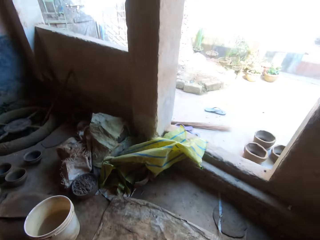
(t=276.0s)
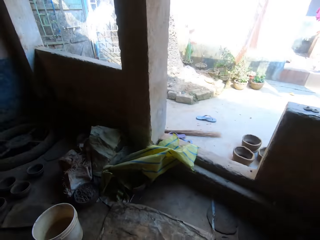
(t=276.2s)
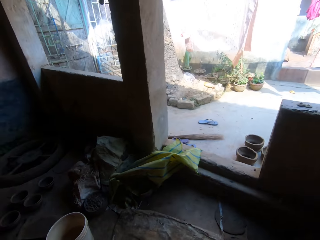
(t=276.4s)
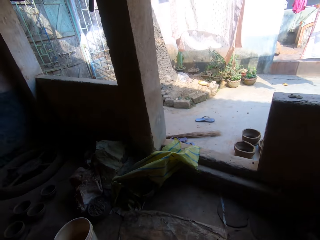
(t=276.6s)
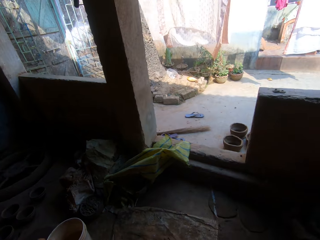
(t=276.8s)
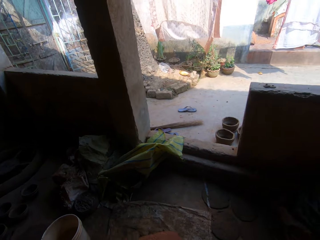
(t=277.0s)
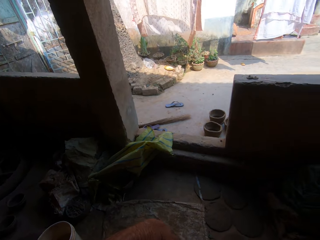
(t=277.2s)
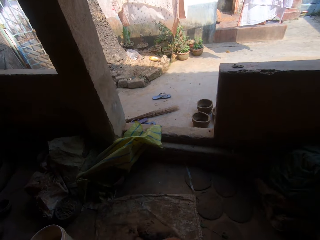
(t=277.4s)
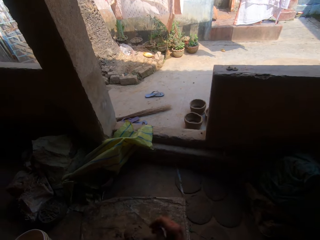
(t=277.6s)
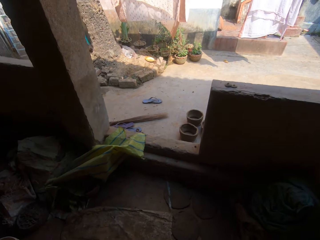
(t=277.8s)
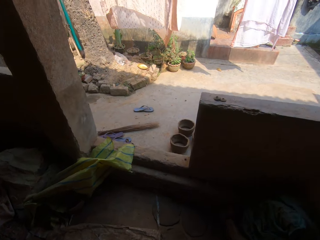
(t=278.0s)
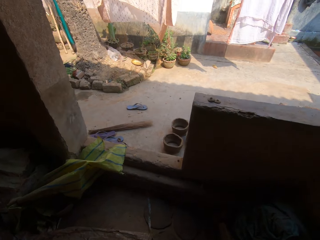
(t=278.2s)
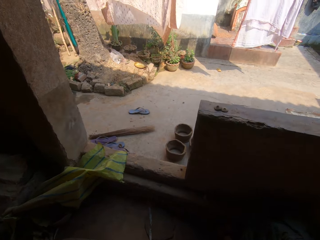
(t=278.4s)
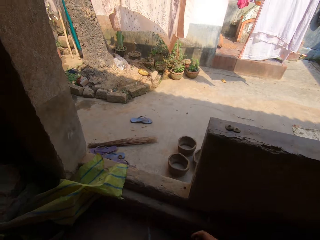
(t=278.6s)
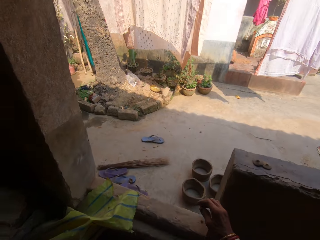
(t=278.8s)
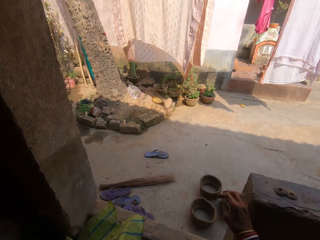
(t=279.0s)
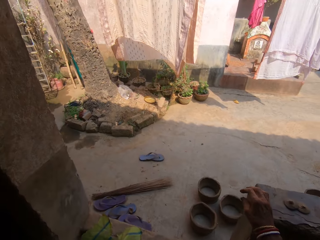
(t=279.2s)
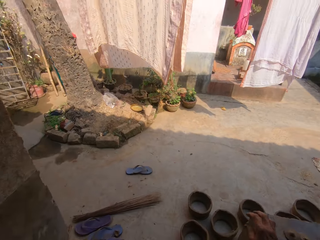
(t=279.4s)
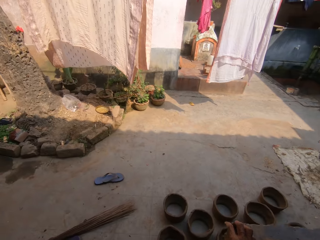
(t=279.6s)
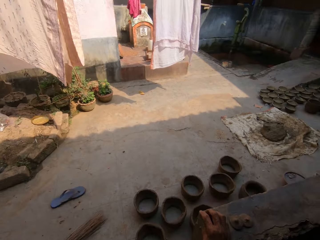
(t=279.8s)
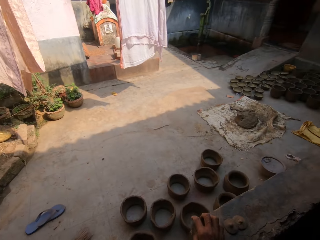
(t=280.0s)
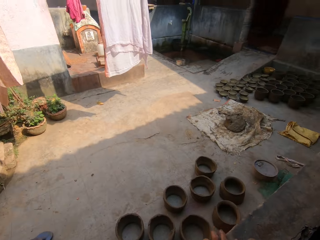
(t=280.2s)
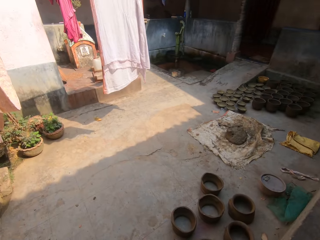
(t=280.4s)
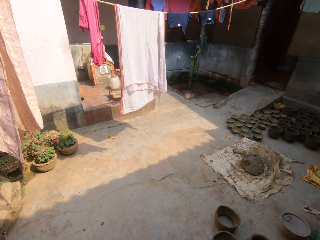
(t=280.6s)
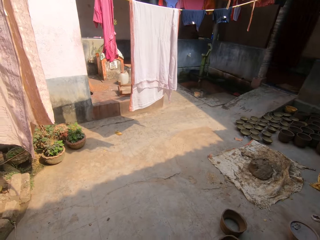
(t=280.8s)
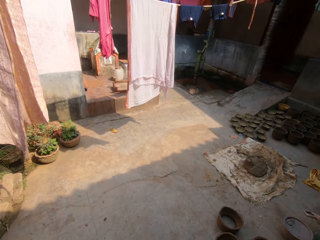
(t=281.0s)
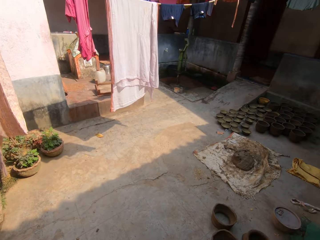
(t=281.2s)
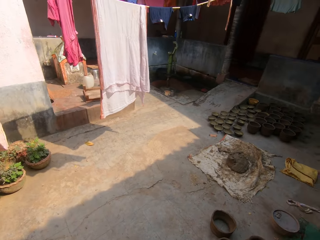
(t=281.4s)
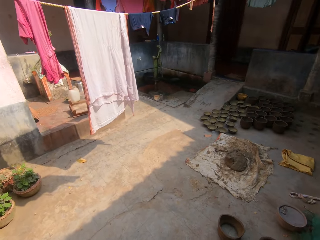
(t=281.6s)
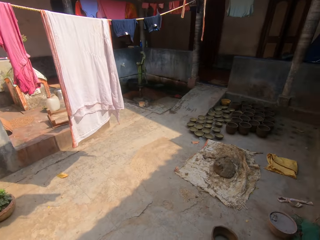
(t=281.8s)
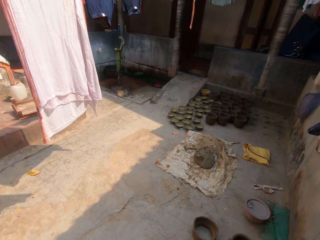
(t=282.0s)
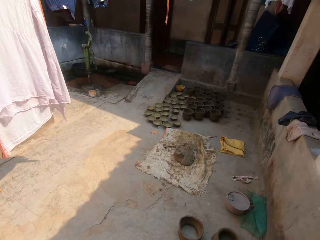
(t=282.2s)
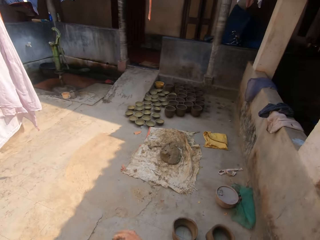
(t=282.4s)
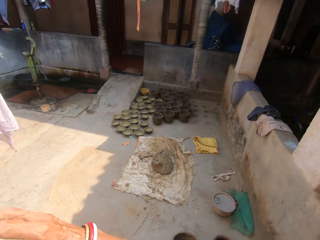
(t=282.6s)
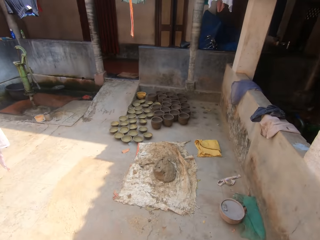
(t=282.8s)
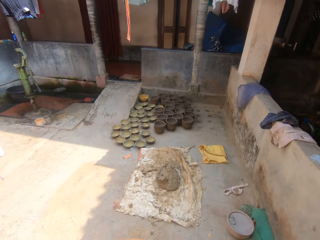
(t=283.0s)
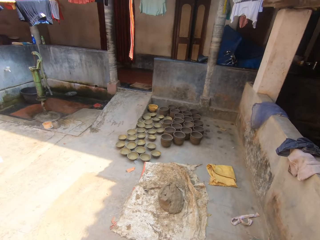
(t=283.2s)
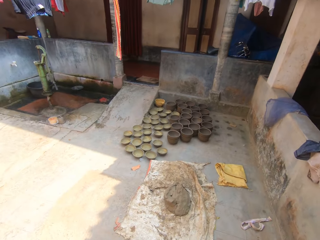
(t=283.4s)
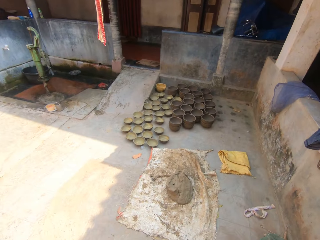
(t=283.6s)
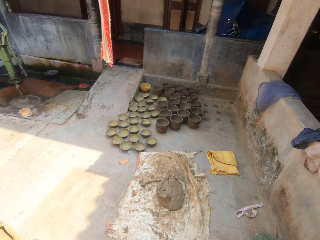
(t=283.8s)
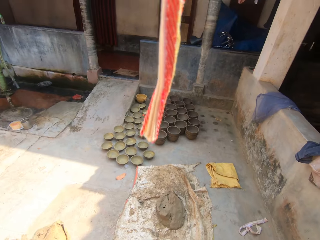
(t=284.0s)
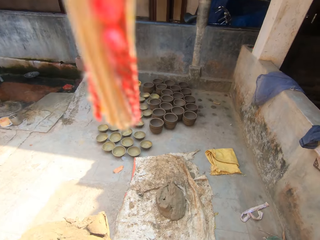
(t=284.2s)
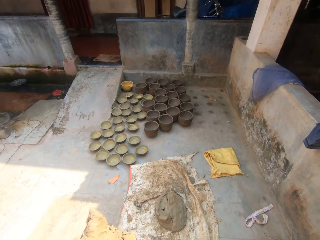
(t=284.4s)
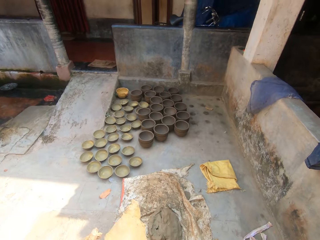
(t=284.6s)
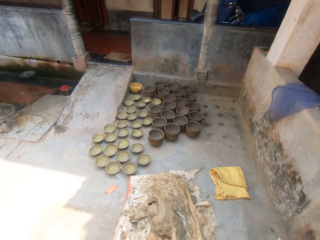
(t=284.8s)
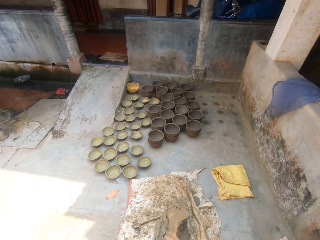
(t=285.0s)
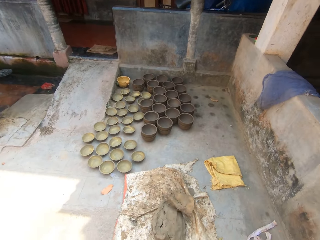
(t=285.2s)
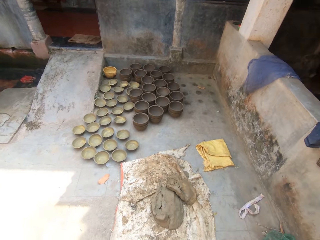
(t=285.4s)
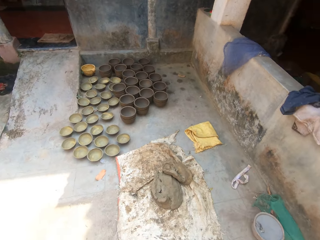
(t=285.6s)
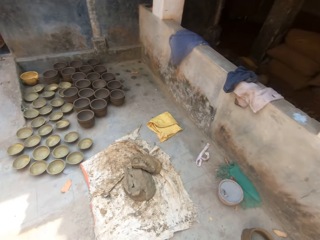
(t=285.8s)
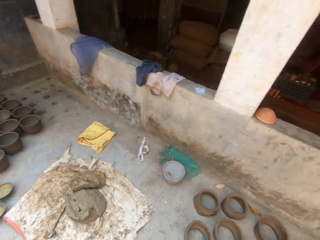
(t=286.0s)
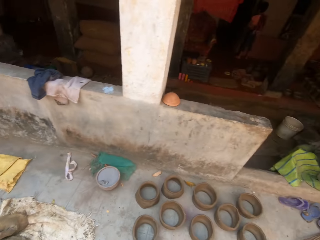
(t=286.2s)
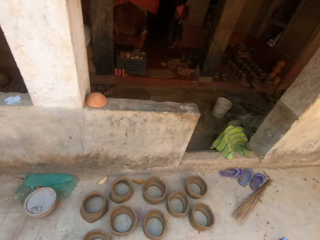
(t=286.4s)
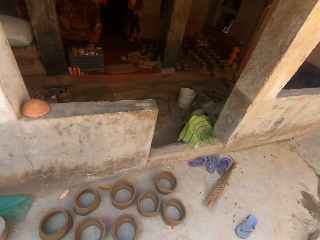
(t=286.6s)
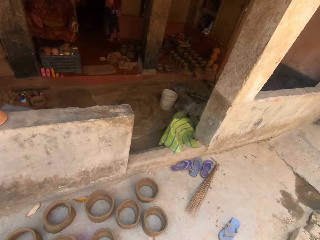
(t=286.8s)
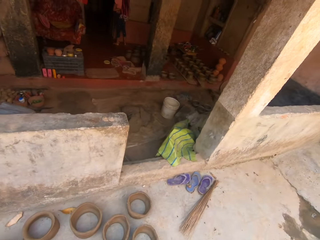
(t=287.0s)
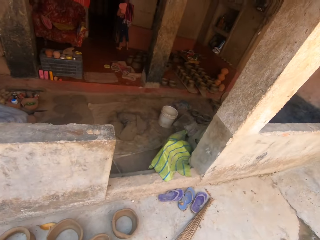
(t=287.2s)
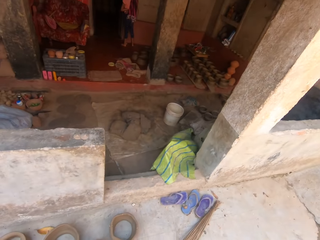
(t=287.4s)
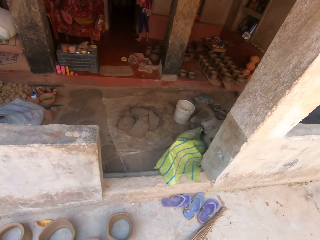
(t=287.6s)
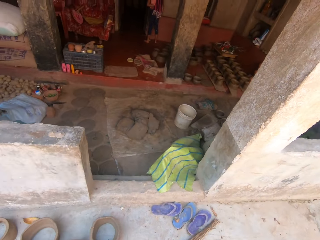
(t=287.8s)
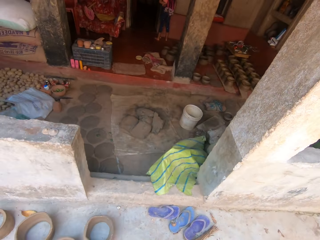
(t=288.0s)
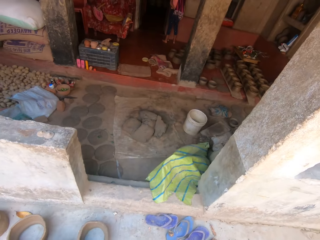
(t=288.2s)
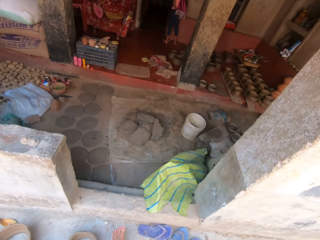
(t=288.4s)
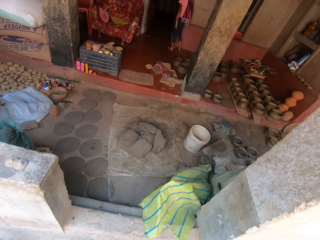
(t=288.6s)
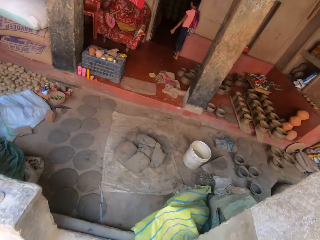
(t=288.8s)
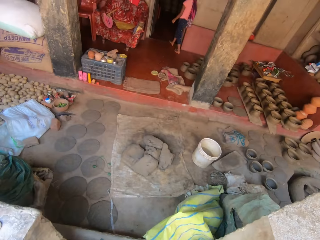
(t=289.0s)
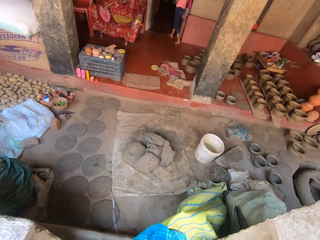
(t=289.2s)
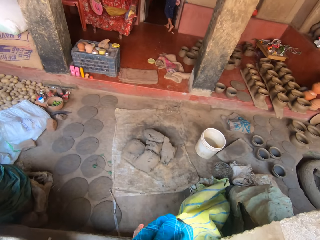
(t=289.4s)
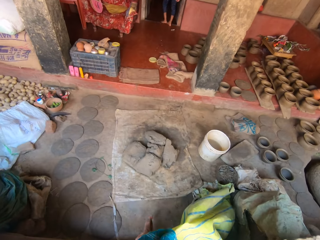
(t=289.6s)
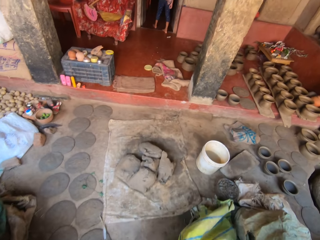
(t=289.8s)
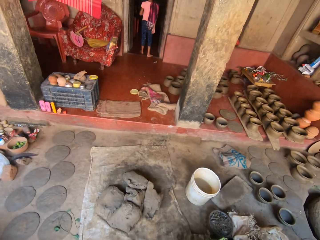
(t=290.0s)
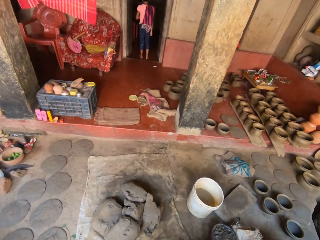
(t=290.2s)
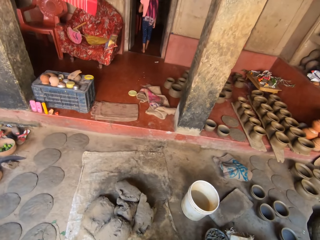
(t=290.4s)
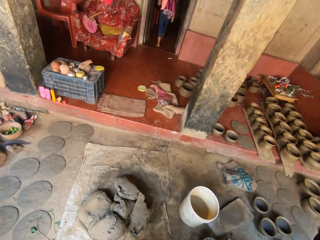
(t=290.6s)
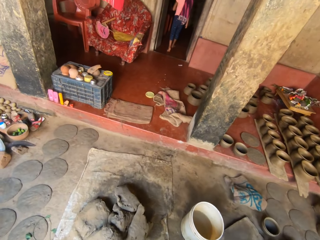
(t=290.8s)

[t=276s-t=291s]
The camera wearer walks out of the building. They walk on the floor. They move the hand to the building. They move the right hand. They throw the clay on the sack. They turn back. They walk to the balcony. They turn left. They walk forward.

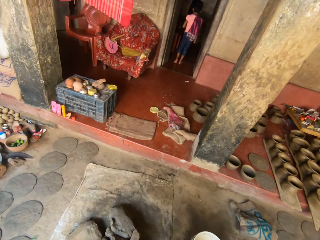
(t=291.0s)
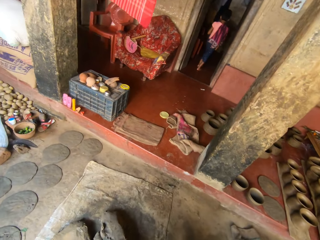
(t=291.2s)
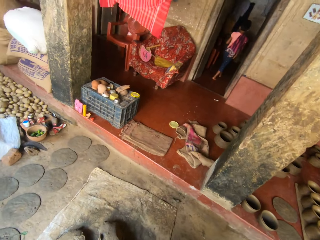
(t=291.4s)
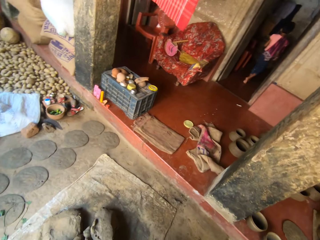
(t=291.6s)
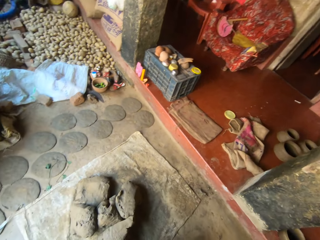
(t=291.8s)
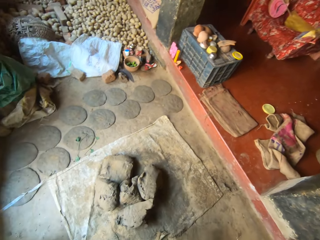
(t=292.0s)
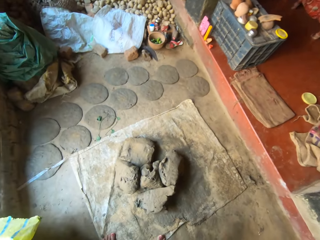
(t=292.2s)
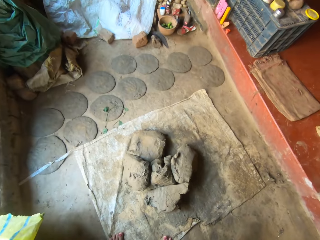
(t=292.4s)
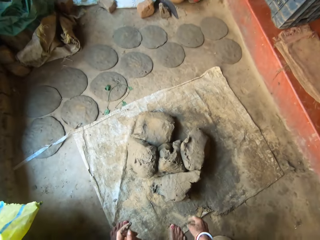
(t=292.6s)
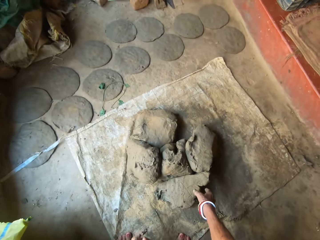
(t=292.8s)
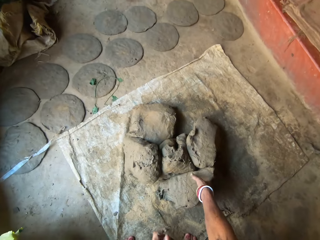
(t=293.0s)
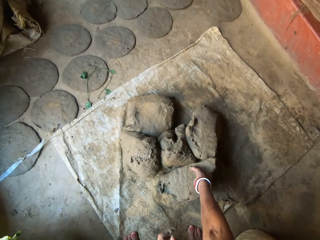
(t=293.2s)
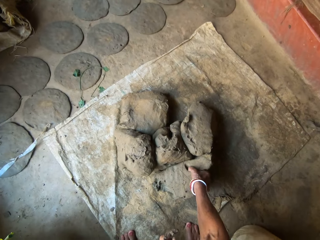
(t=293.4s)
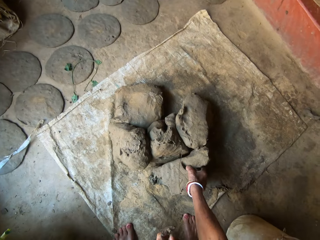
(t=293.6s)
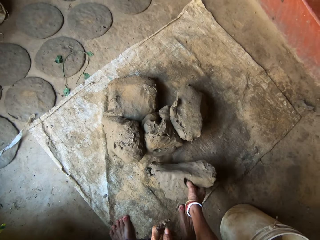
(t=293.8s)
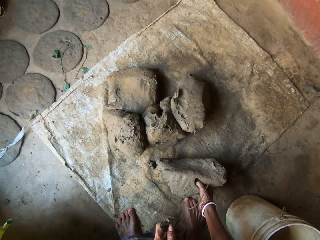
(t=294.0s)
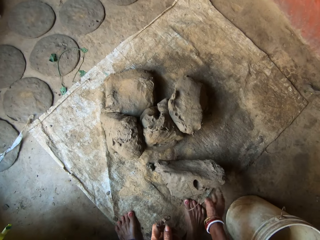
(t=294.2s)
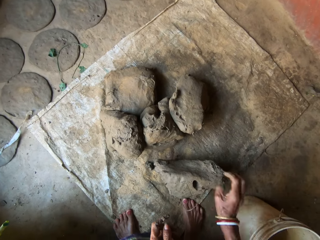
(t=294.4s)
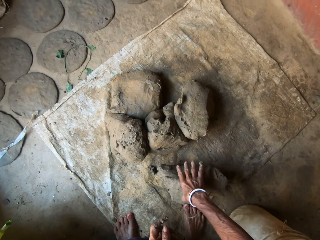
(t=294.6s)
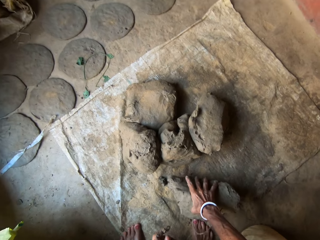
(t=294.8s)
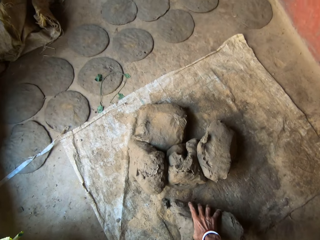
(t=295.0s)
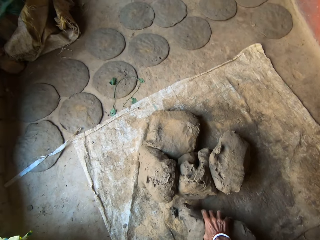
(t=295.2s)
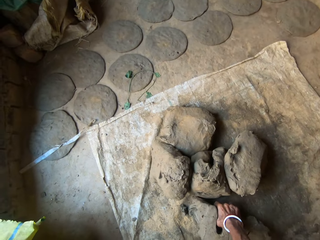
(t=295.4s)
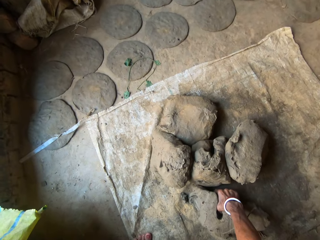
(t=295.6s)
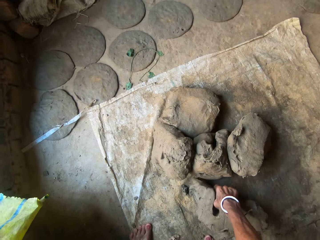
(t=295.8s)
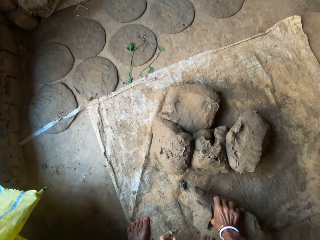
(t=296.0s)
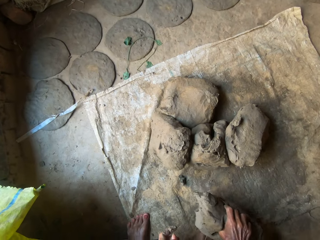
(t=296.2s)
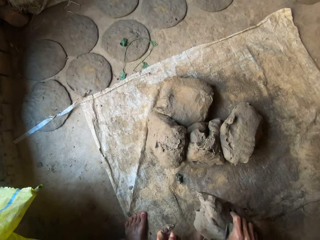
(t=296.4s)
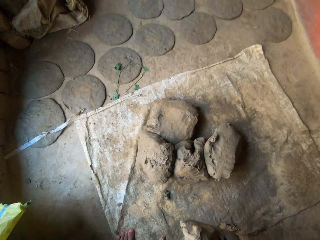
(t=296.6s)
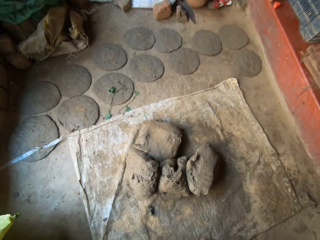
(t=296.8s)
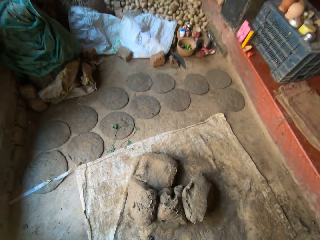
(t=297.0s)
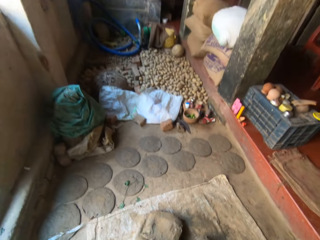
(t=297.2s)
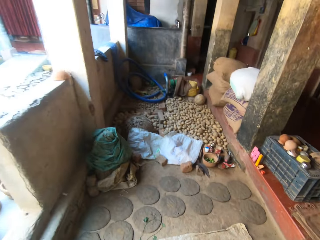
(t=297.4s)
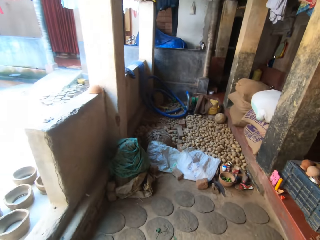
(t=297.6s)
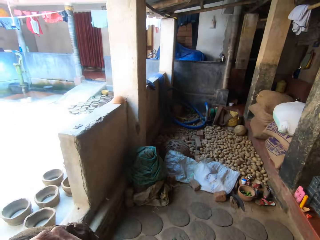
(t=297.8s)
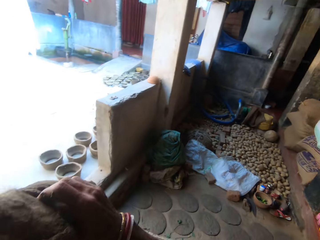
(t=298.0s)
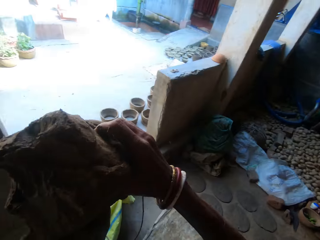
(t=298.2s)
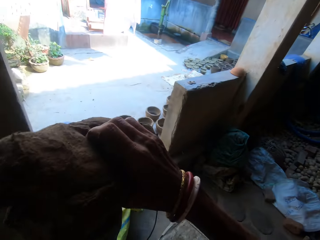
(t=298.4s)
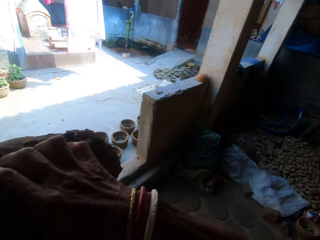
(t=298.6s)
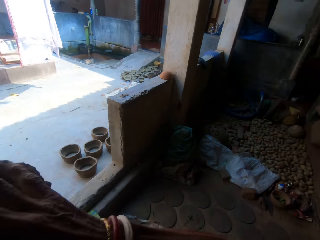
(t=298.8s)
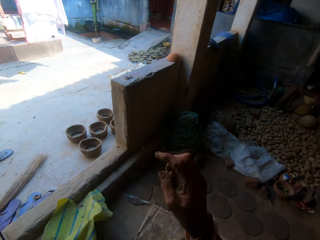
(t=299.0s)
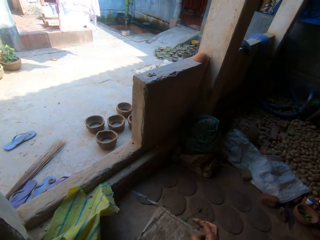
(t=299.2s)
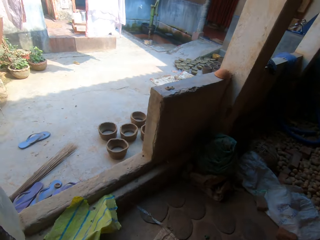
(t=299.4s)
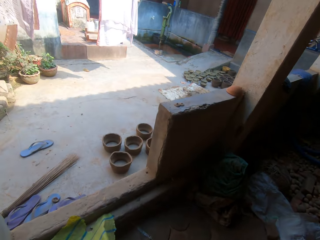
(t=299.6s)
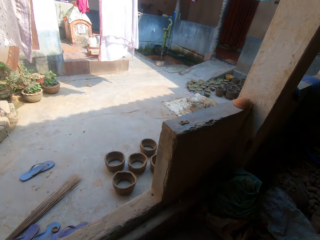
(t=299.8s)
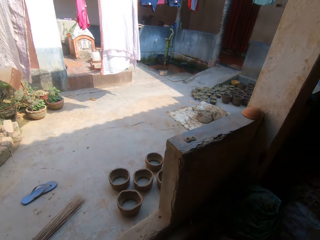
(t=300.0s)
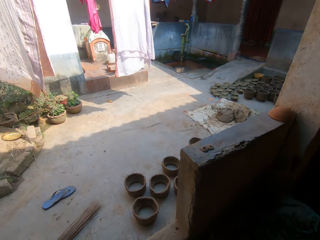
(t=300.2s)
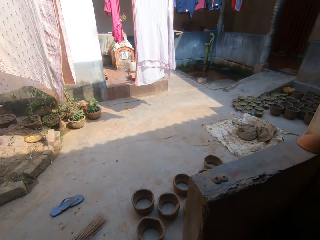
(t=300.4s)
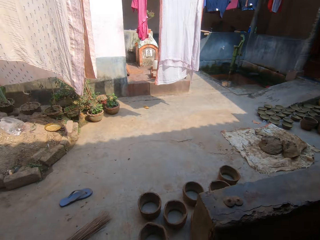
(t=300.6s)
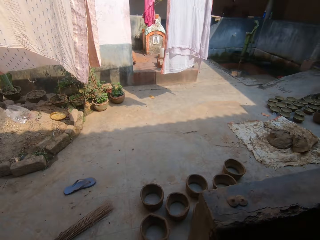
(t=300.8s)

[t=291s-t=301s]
The camera wearer turns left. They pick clay from the floor. They pull the clay. They turn left. They carry soil outside. They walk forward.
